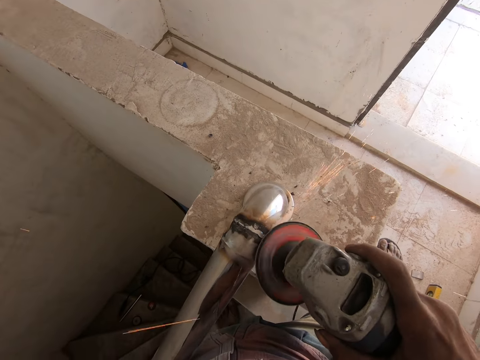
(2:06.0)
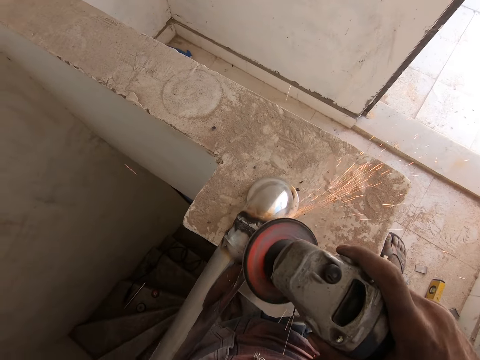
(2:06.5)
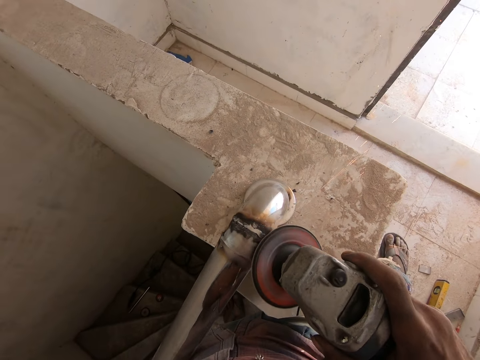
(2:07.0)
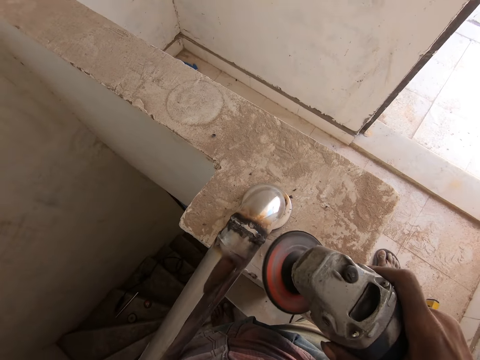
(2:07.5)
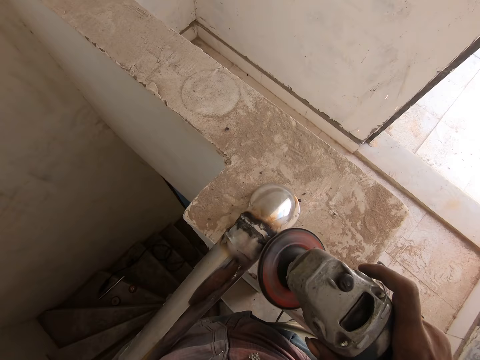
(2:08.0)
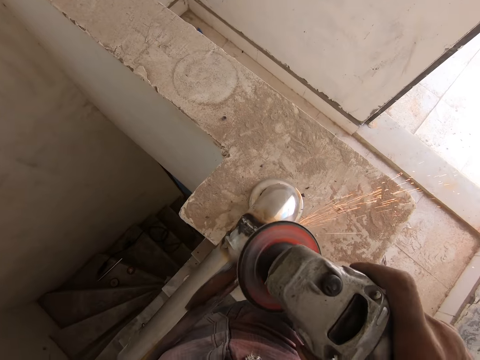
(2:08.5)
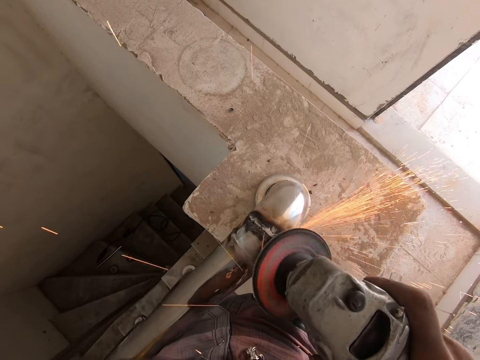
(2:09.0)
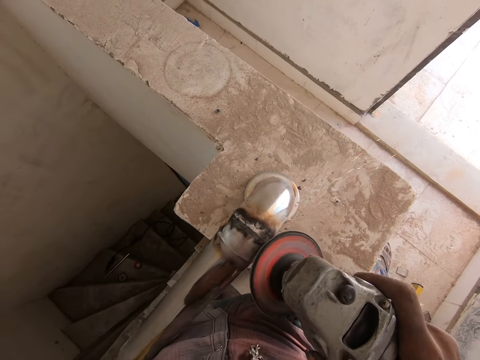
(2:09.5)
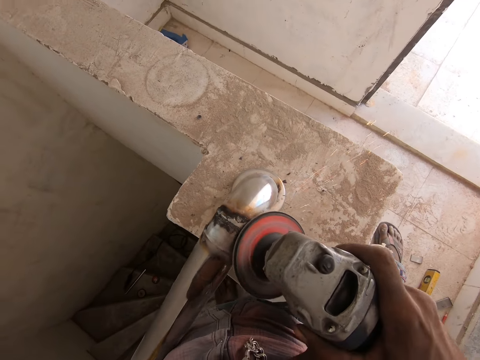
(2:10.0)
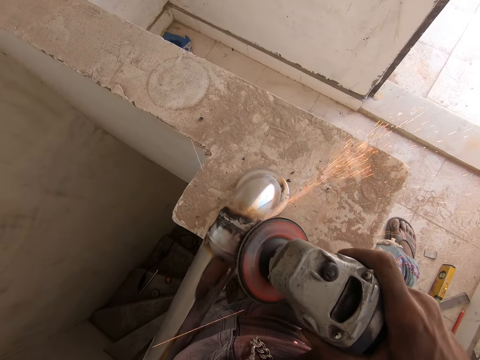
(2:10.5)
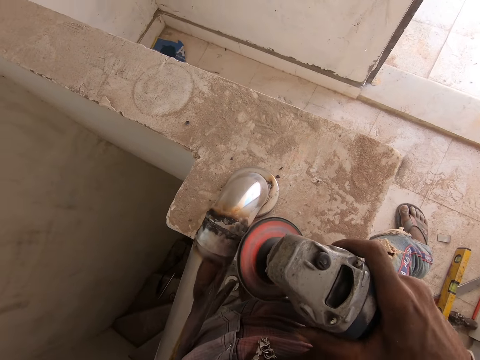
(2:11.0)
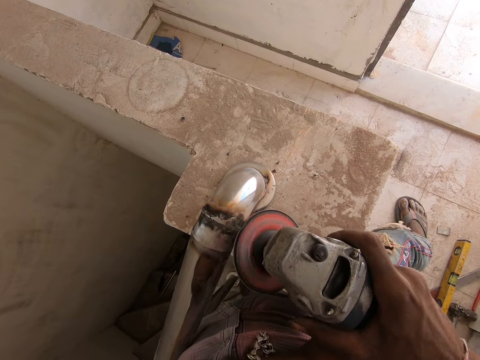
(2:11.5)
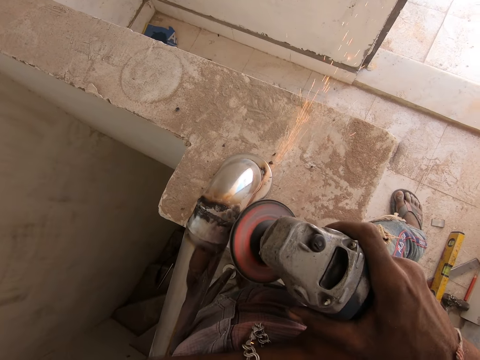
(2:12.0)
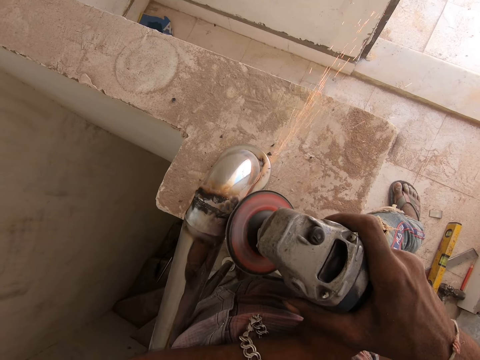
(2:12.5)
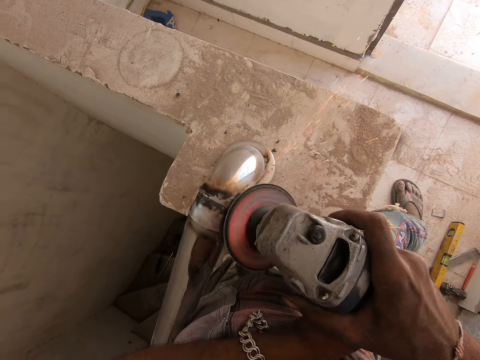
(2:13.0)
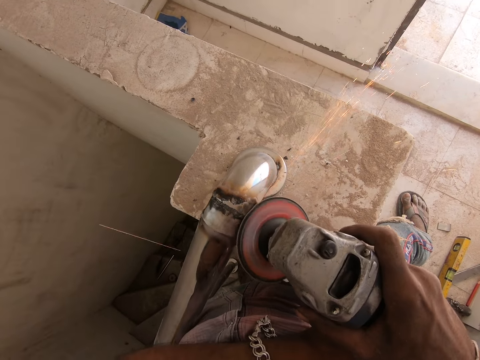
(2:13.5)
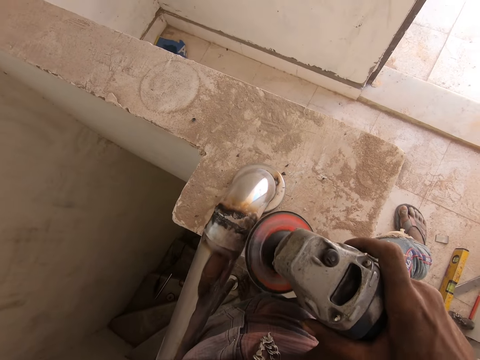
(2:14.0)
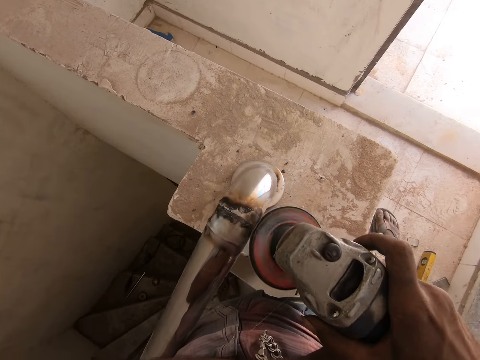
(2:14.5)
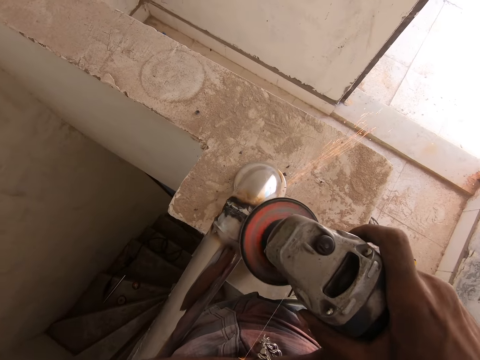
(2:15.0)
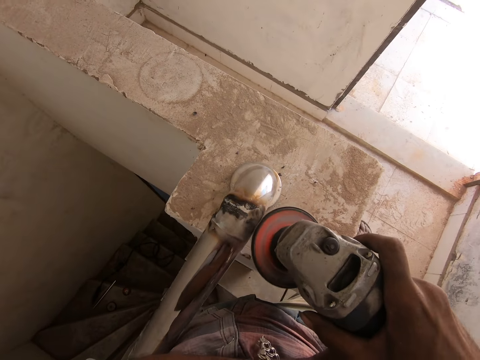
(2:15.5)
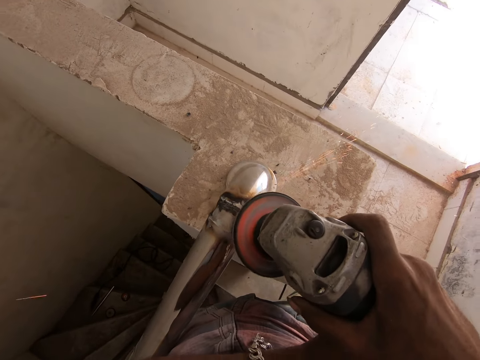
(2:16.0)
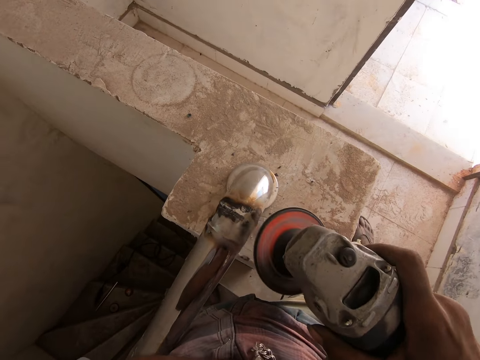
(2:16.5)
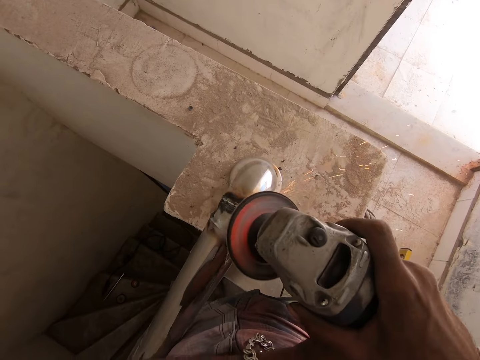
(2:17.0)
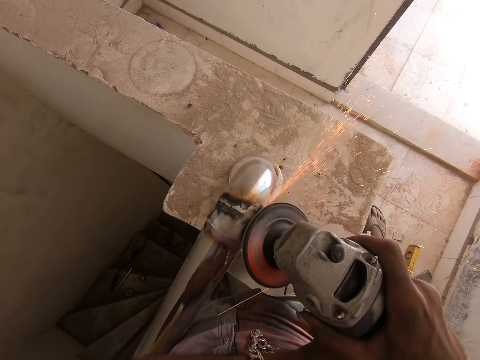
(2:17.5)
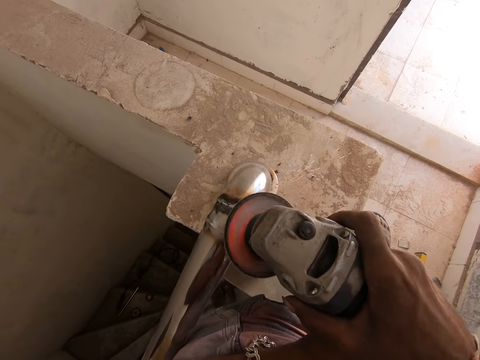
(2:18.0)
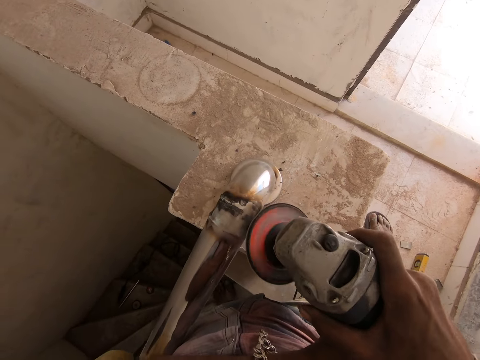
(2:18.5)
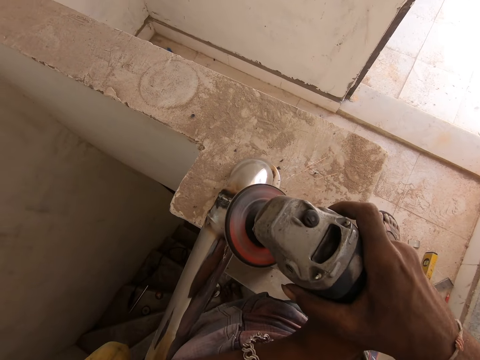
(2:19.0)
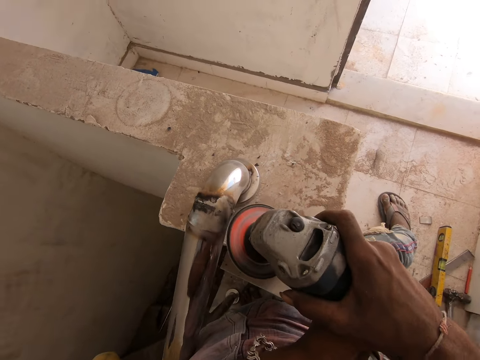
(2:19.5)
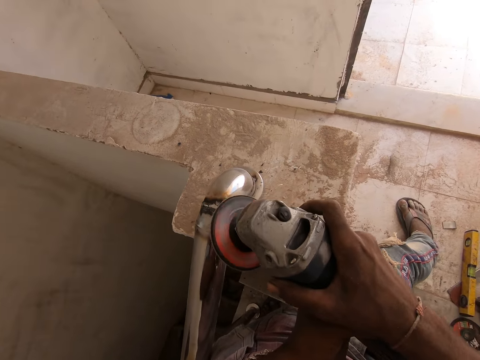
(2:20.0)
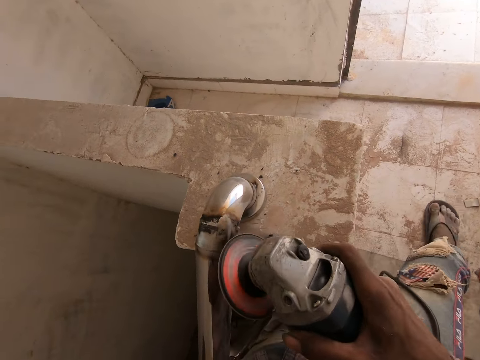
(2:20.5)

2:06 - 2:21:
The camera wearer grinds the handrail with a grinder repeatedly.

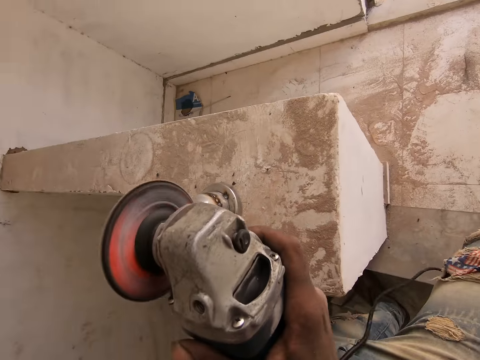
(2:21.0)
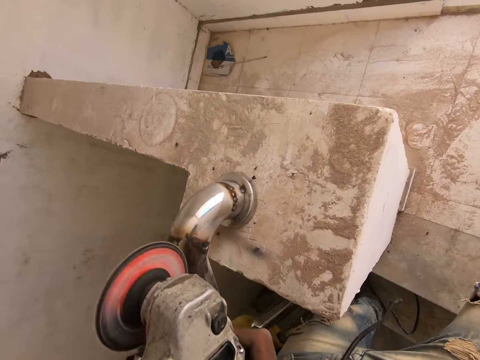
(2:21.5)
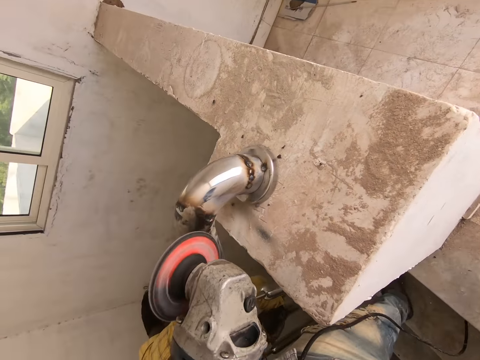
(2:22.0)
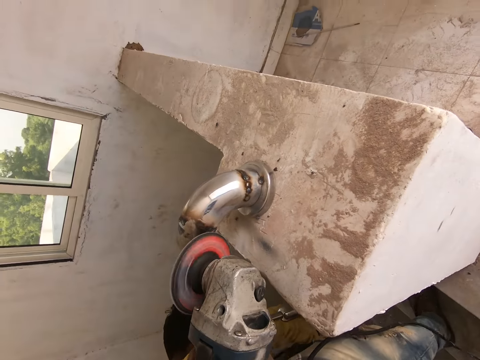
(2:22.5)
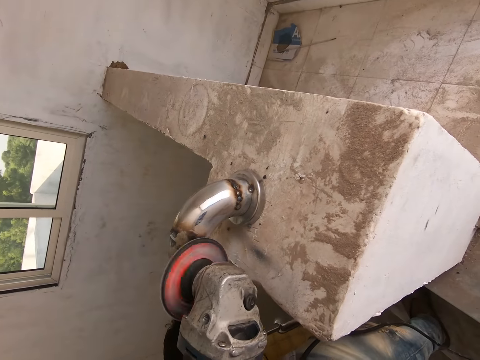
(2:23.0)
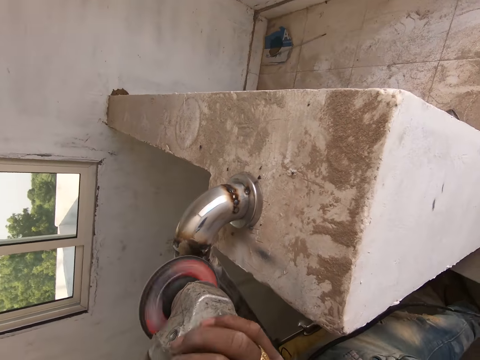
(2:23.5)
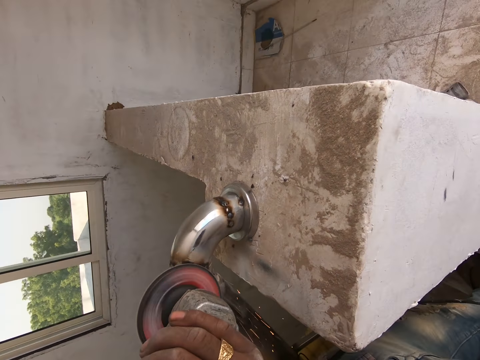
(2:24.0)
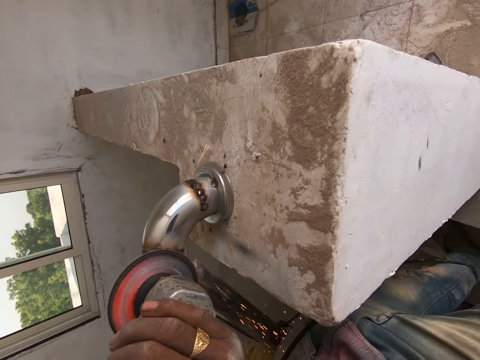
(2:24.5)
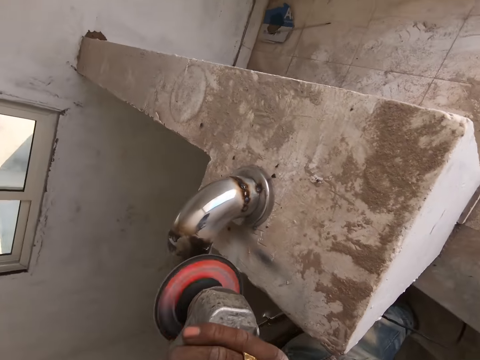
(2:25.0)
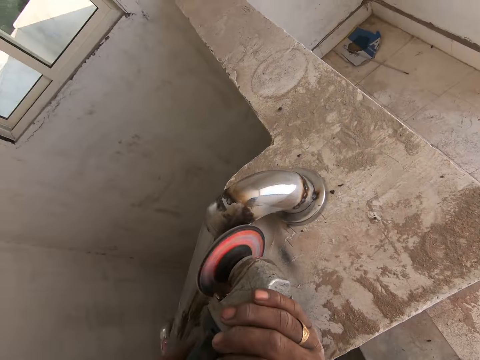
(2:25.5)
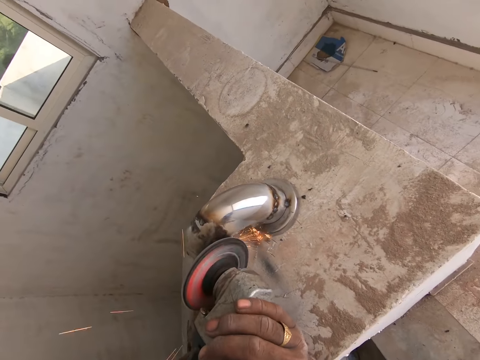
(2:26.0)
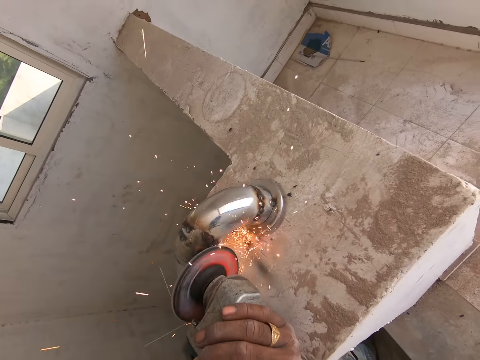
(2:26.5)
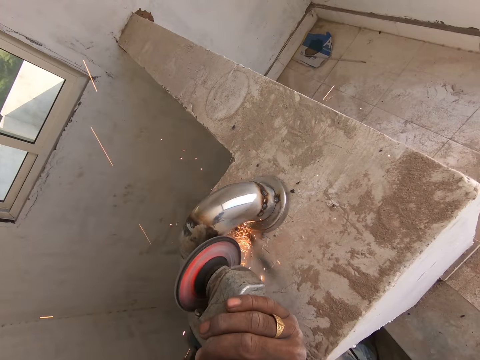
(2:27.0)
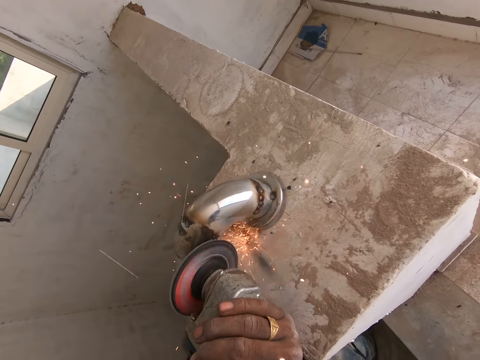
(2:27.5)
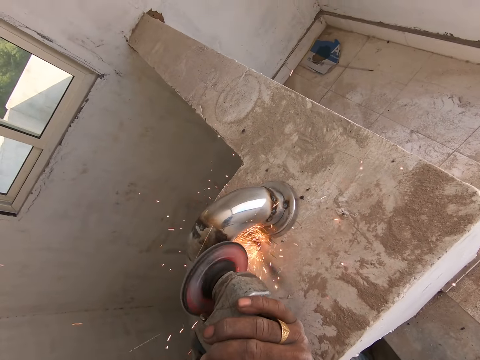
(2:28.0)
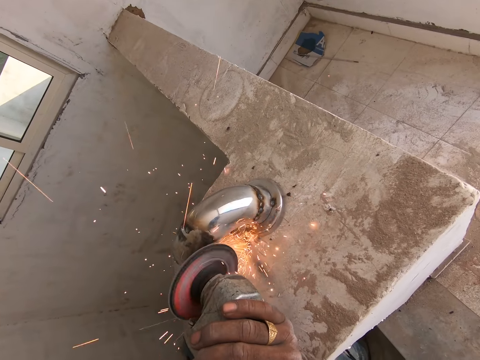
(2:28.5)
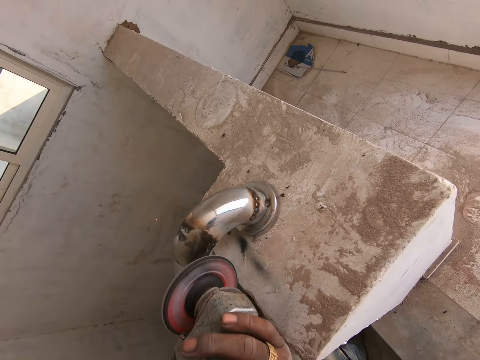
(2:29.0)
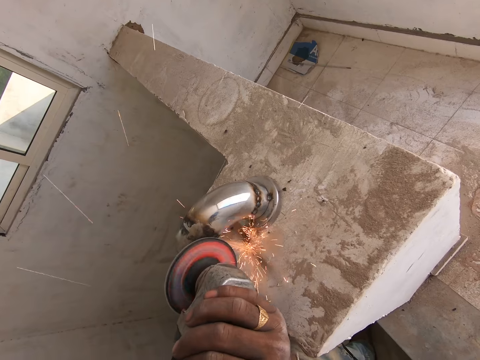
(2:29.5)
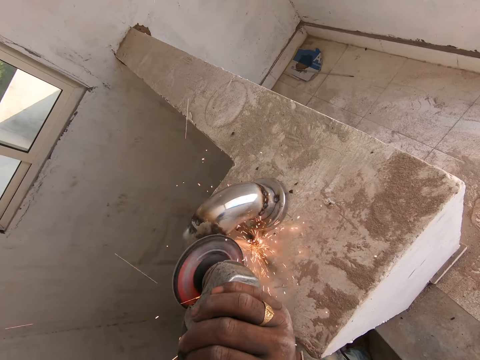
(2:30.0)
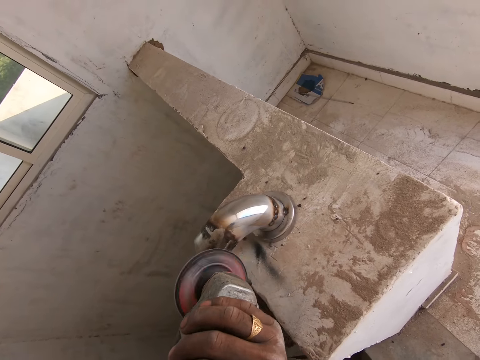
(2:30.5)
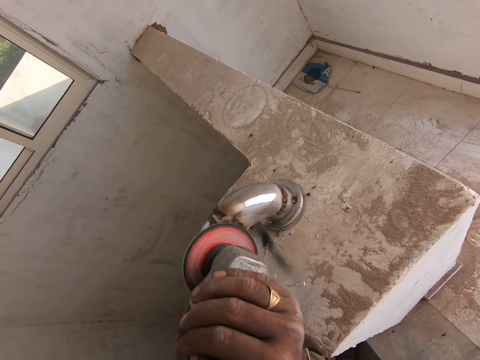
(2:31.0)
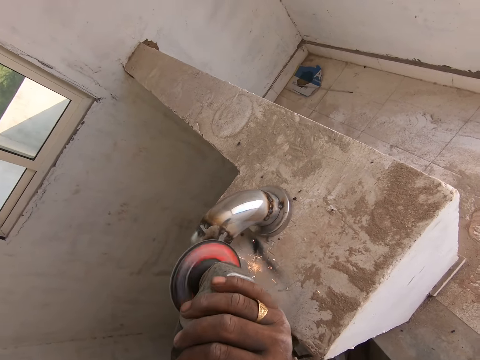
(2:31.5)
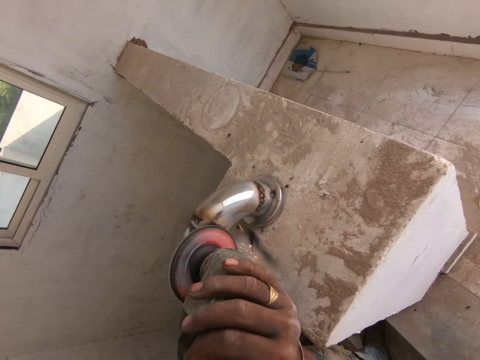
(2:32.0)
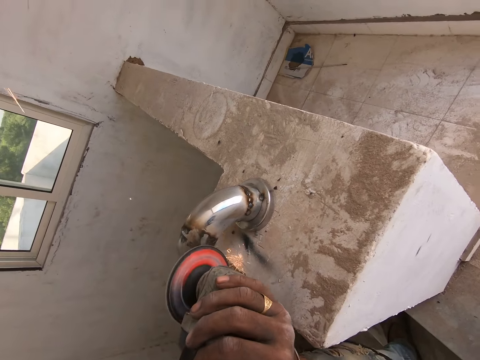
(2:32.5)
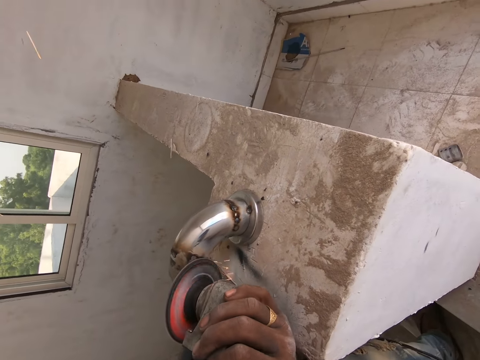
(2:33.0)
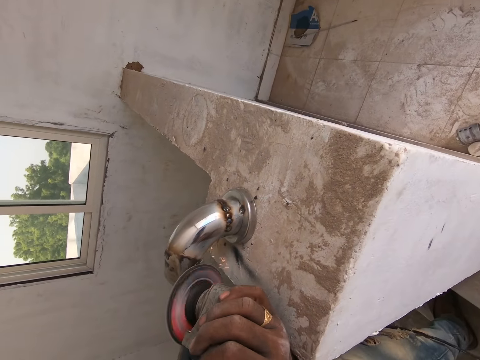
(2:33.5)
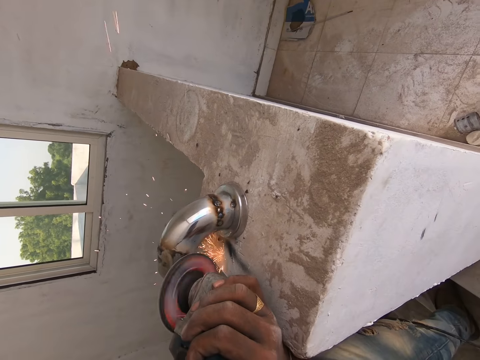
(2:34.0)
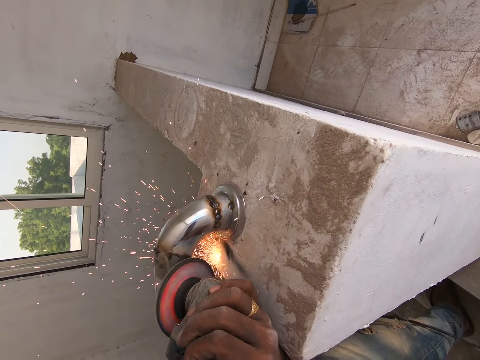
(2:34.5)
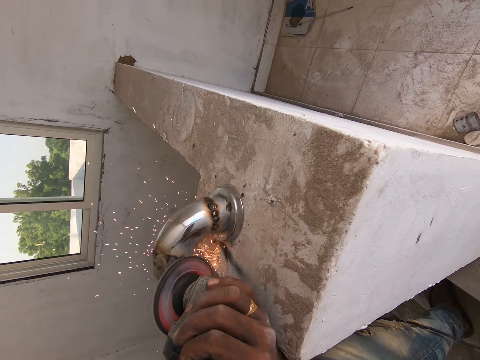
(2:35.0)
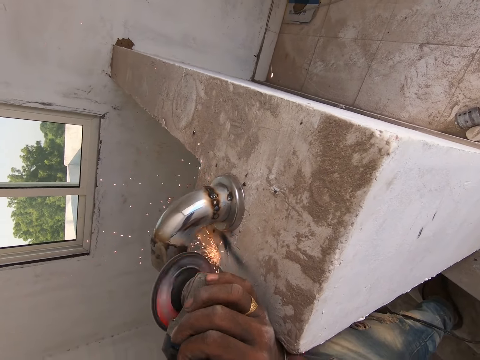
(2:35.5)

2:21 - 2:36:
The camera wearer grinds the handrail with a grinder repeatedly.
